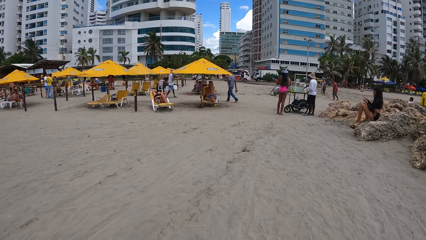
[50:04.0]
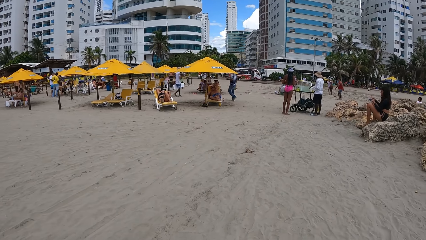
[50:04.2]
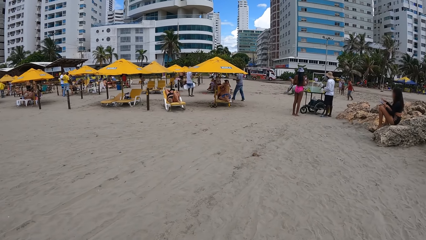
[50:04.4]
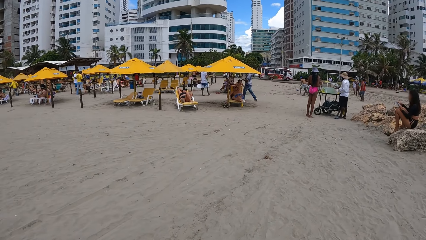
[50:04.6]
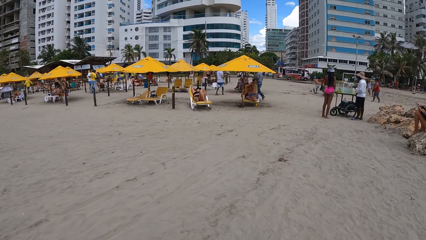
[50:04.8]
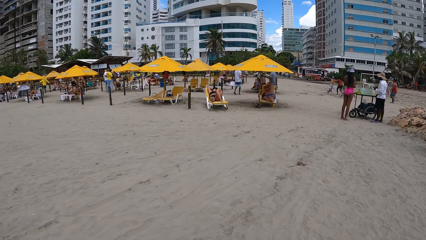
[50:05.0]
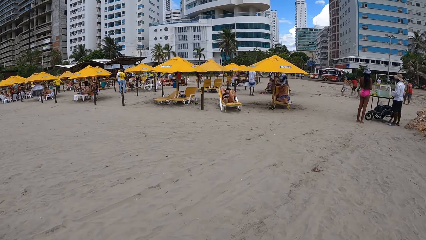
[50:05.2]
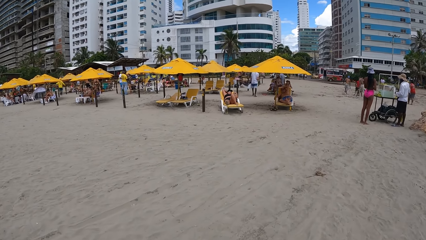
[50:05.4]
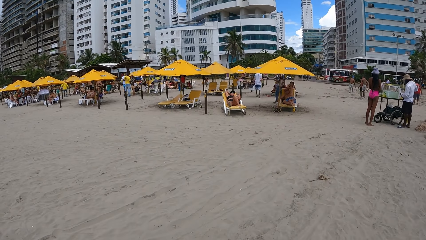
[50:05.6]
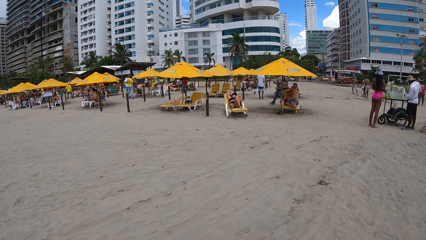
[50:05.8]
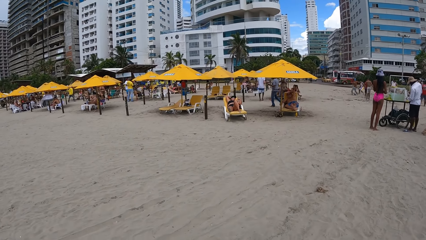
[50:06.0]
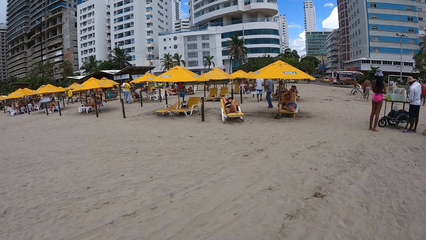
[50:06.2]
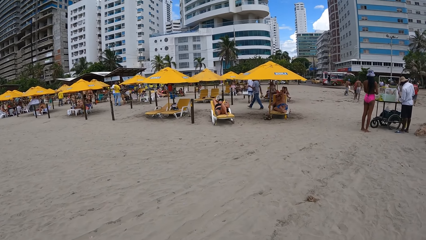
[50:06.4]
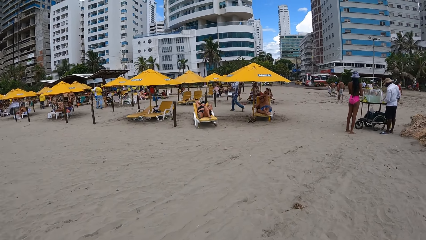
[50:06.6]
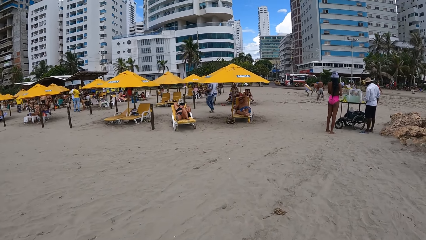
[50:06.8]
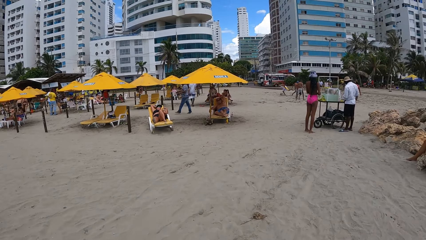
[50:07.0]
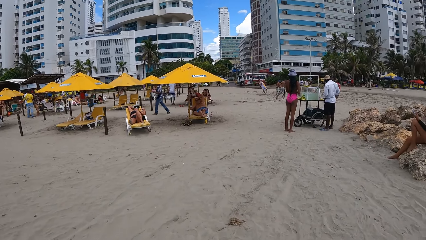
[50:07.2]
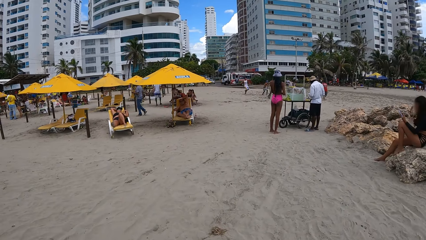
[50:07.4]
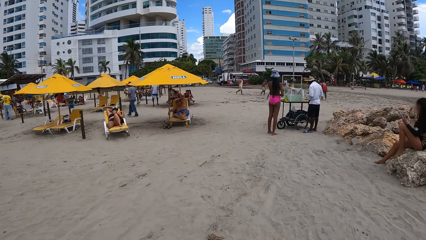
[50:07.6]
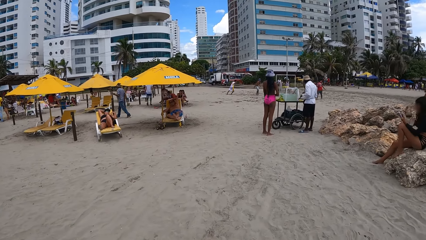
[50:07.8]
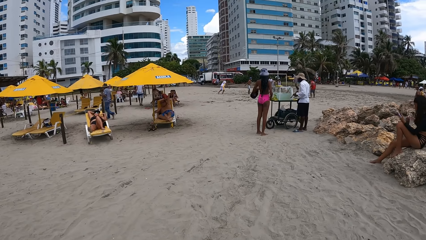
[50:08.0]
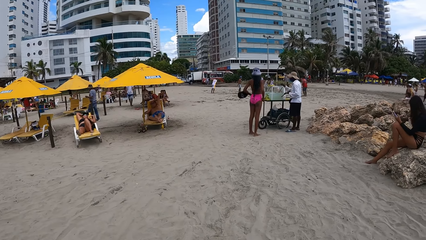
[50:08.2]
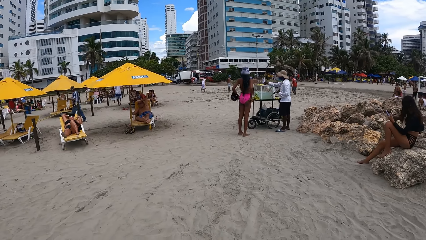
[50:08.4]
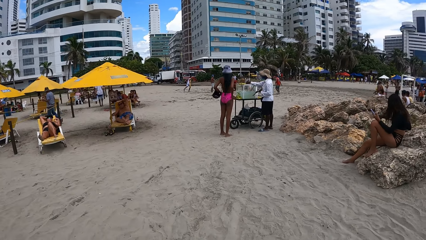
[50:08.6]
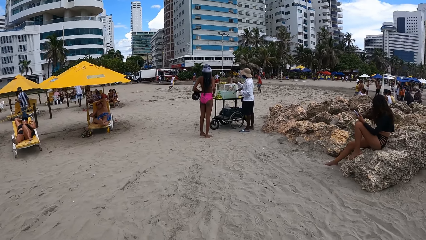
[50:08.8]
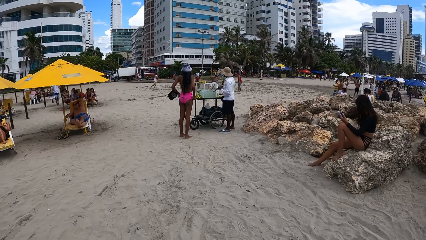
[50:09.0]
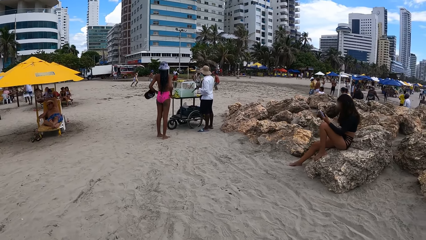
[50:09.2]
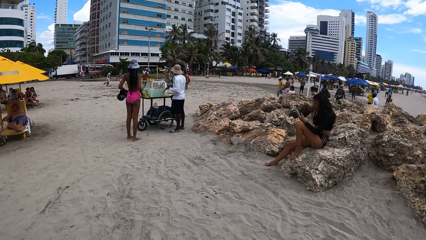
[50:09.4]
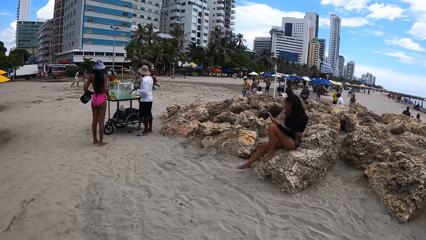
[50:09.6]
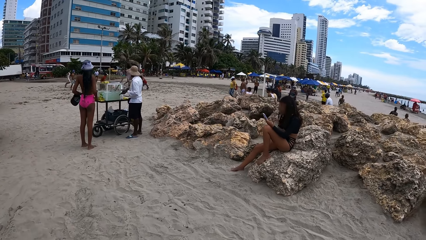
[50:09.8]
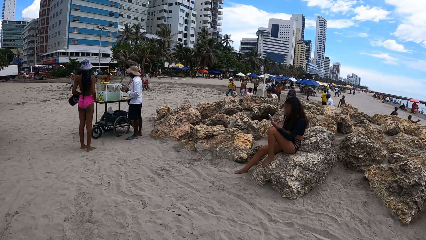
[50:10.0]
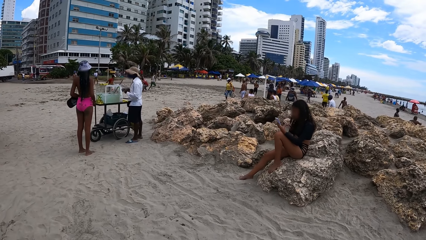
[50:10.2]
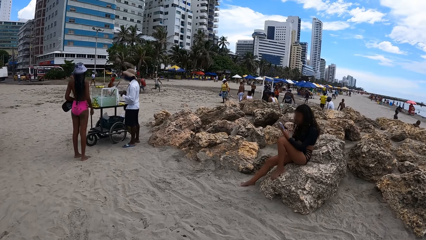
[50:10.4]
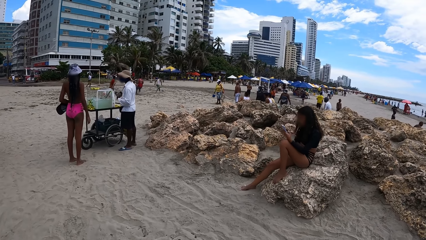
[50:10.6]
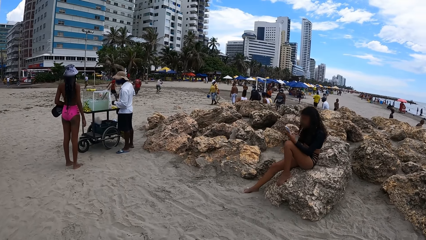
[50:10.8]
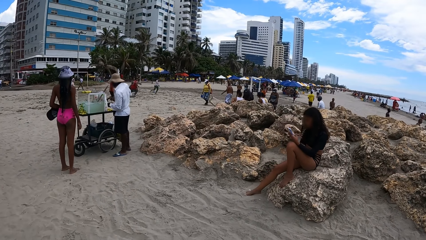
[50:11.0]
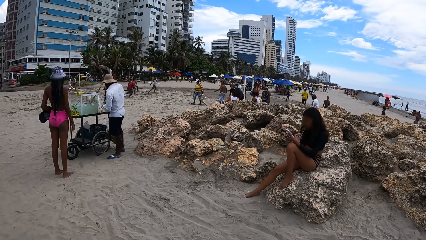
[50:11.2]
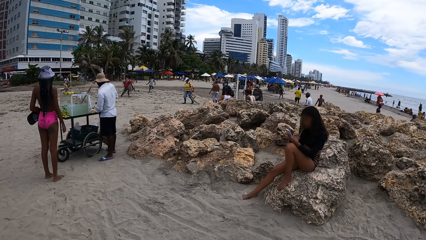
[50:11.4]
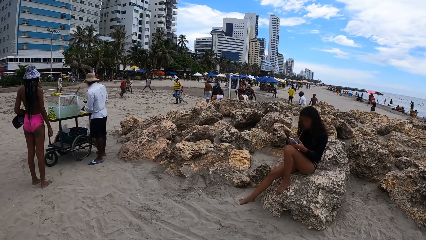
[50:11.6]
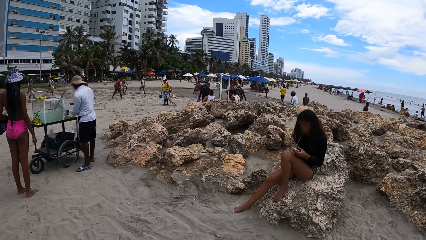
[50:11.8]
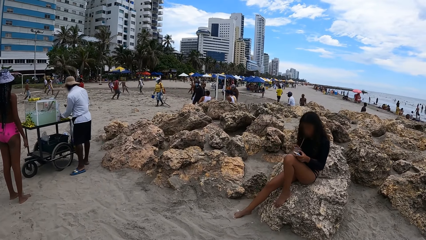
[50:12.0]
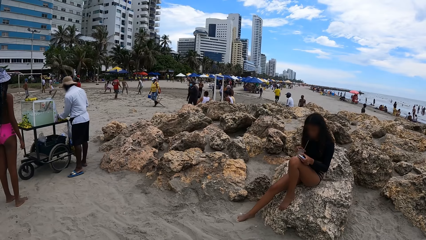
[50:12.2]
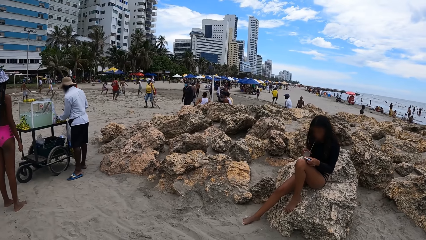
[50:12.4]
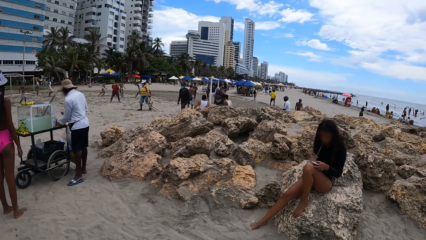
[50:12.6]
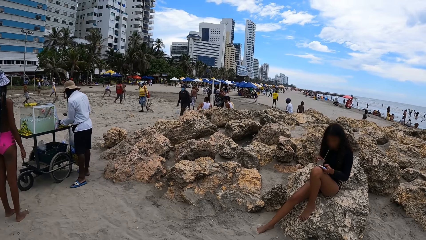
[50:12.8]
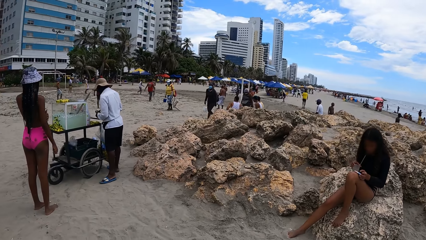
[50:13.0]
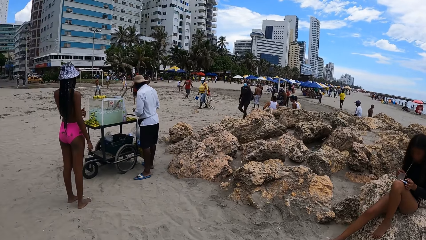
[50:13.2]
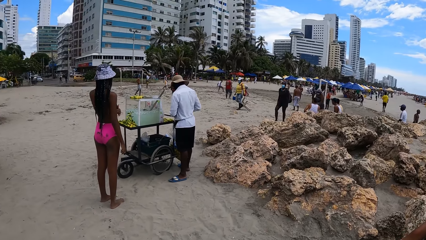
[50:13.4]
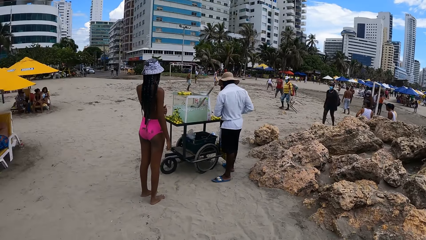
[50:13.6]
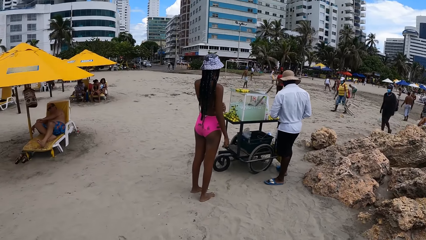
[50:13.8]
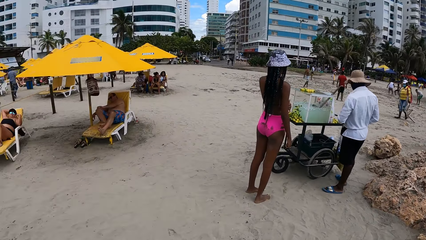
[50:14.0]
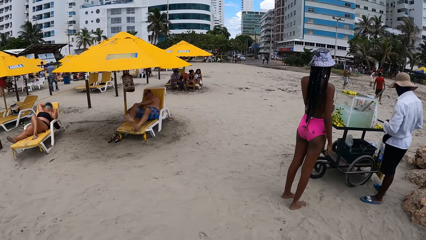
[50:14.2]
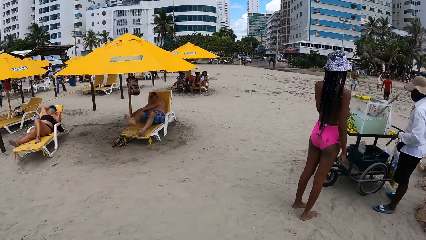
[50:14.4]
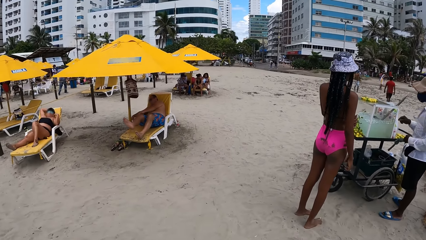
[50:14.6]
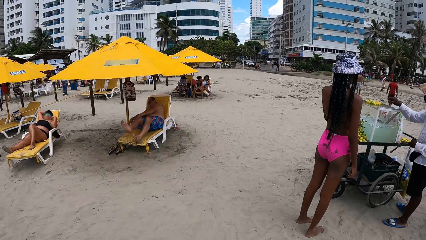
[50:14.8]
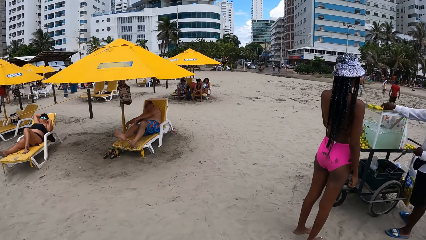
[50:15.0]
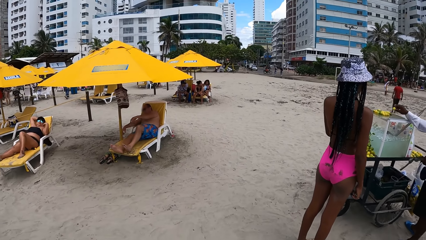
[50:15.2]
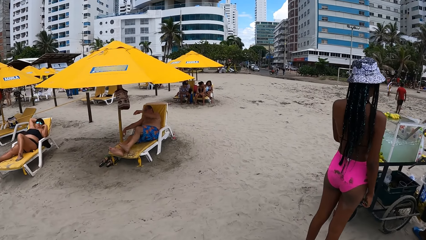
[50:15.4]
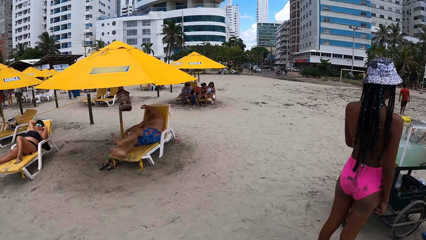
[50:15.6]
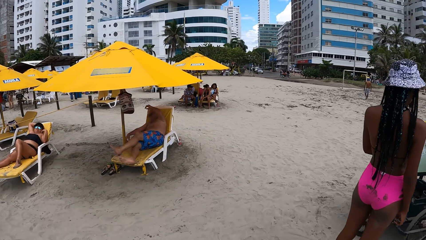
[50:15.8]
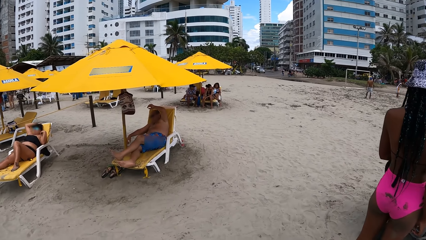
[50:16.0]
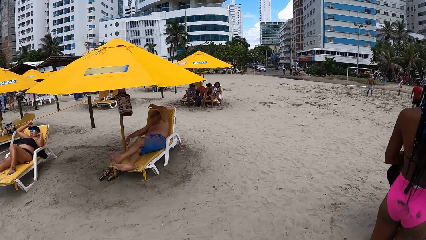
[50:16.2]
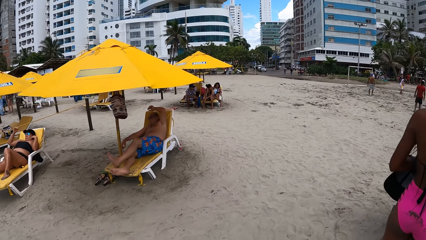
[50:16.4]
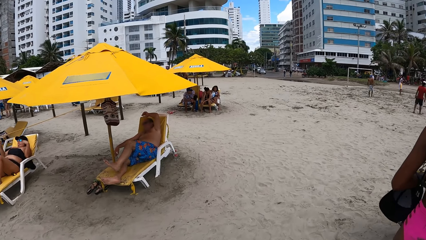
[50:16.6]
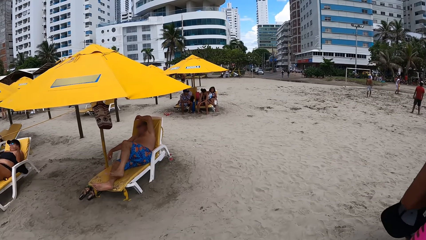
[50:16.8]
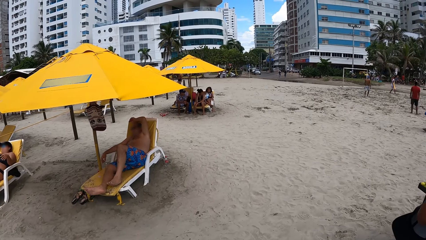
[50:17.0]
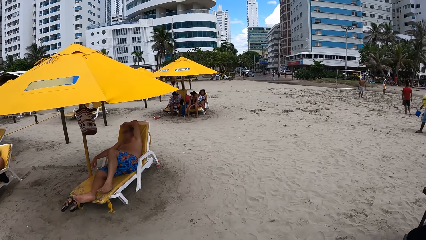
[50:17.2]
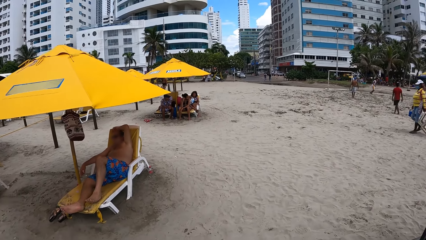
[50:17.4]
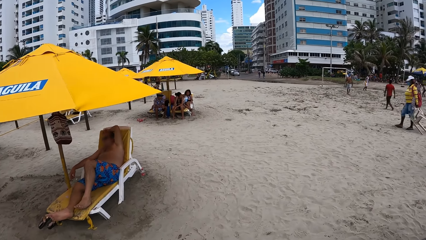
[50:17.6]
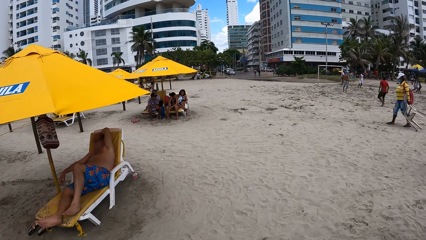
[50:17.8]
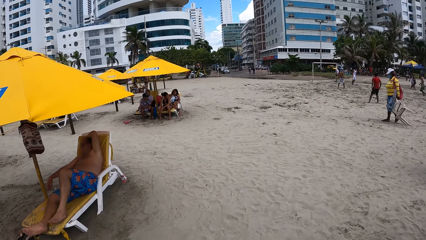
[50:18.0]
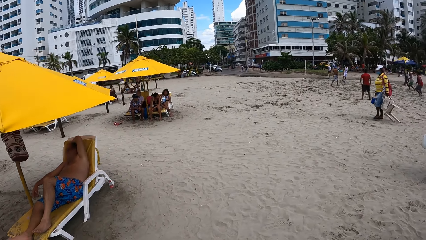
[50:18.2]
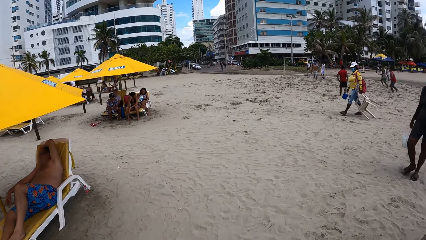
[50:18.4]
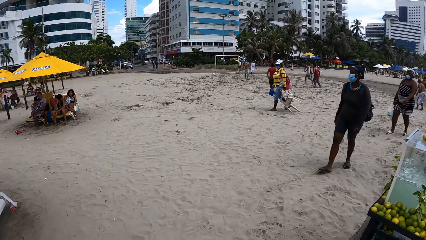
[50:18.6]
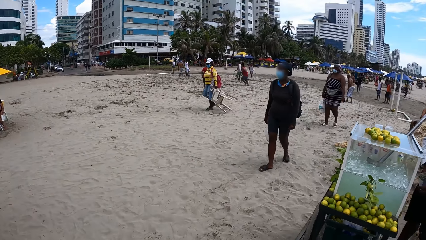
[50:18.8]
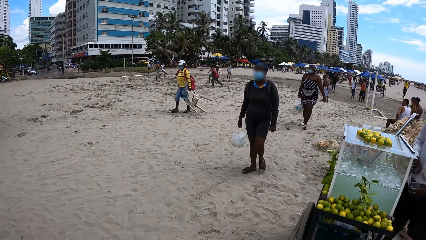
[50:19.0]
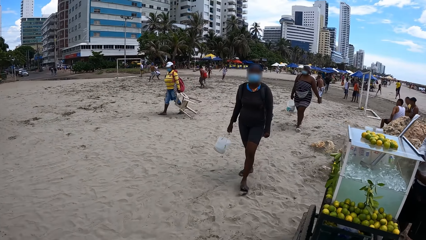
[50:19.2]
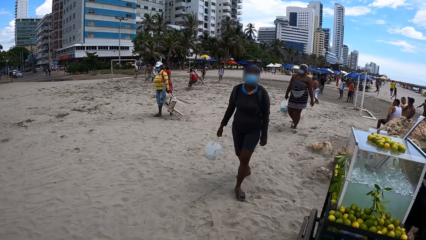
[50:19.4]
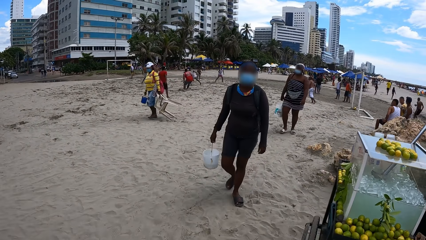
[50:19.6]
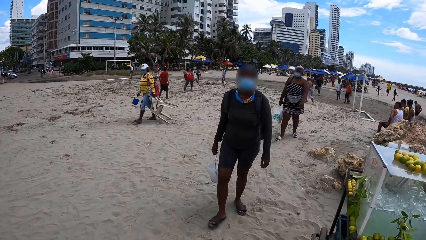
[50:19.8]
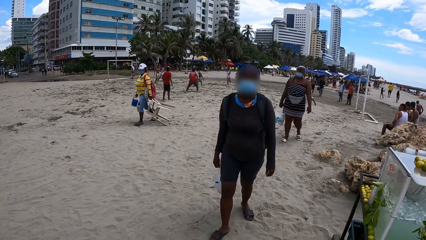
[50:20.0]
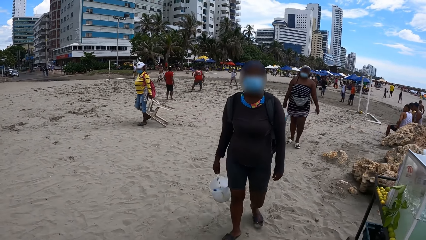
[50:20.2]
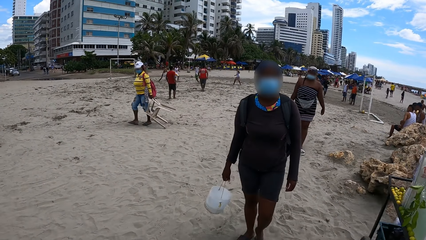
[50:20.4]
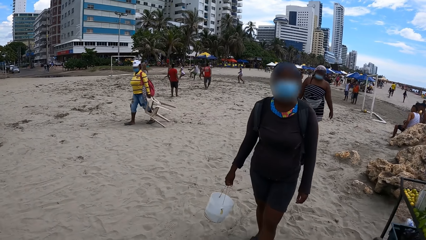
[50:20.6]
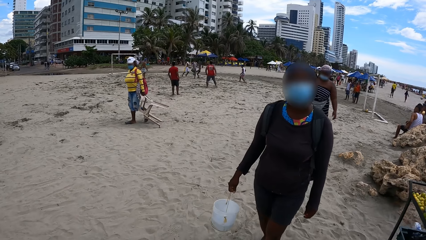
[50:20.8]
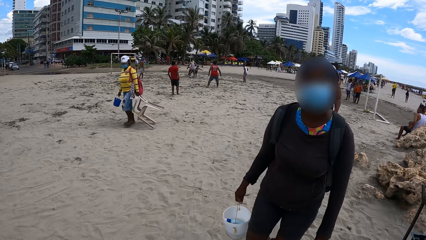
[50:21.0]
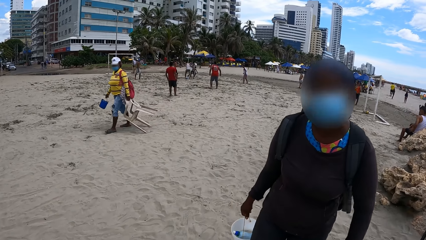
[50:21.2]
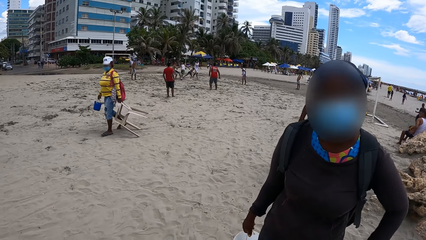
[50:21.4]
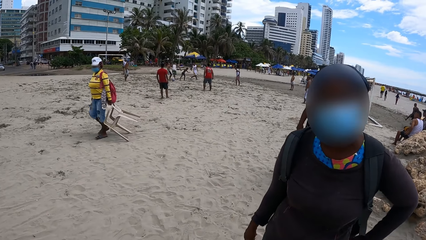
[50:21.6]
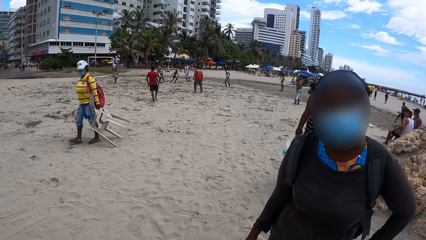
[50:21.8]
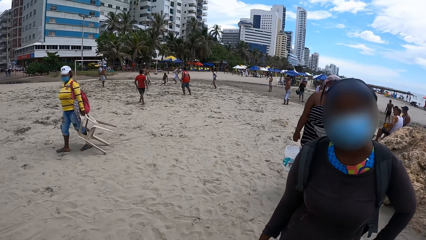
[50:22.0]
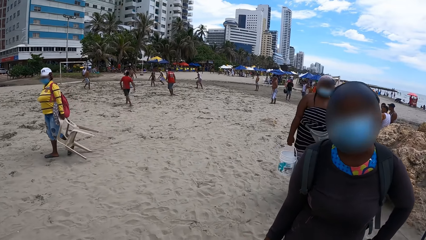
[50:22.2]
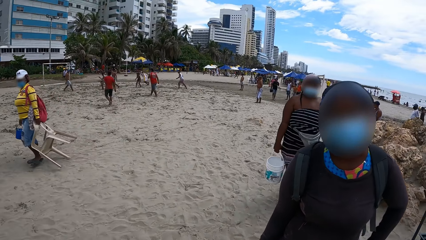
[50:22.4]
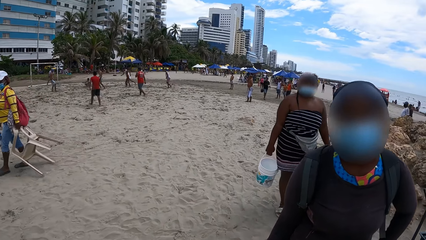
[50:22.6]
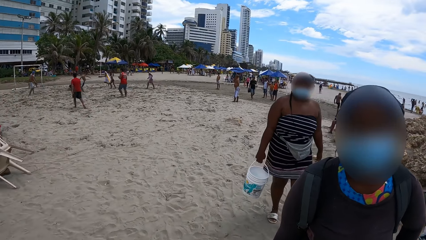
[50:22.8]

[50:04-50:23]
The camera wearer walks ahead. They look around. They walk ahead. They look around. They walk ahead. A woman talks to the camera wearer.
